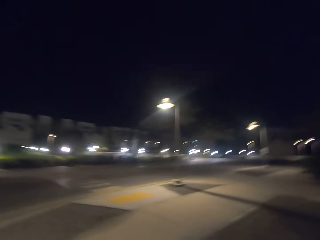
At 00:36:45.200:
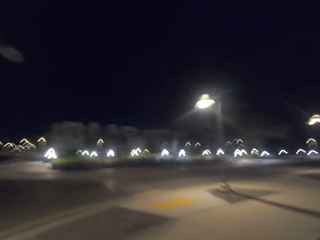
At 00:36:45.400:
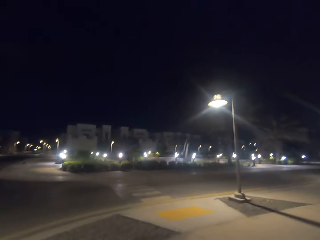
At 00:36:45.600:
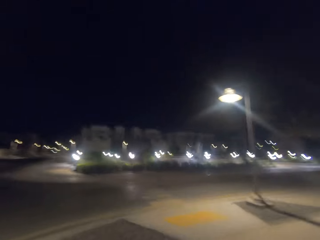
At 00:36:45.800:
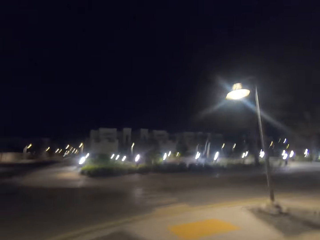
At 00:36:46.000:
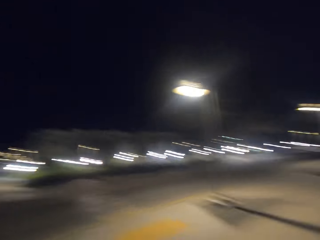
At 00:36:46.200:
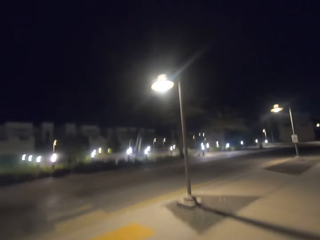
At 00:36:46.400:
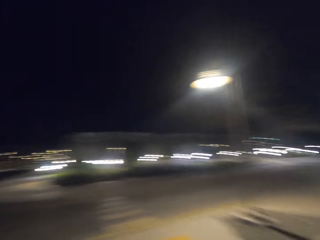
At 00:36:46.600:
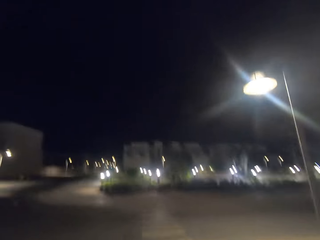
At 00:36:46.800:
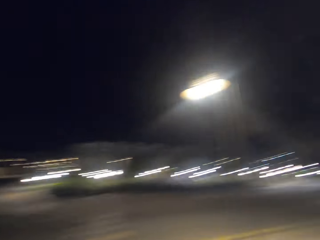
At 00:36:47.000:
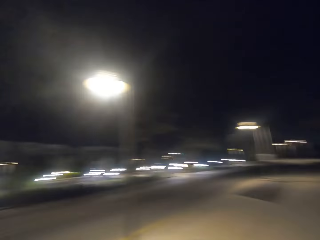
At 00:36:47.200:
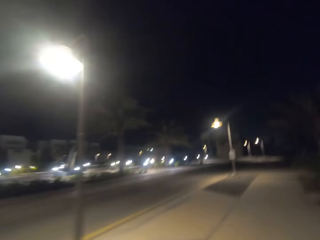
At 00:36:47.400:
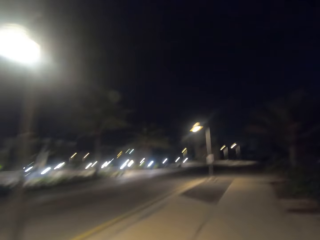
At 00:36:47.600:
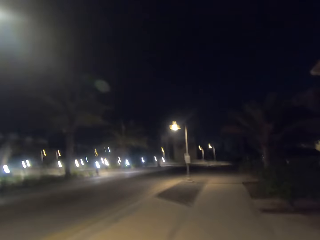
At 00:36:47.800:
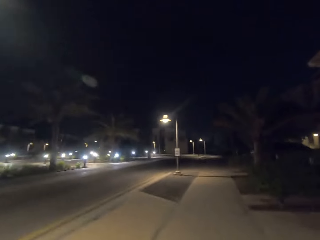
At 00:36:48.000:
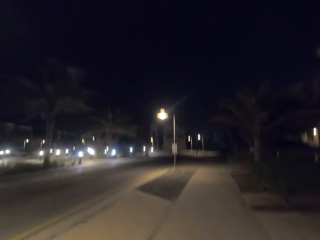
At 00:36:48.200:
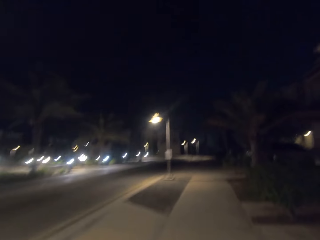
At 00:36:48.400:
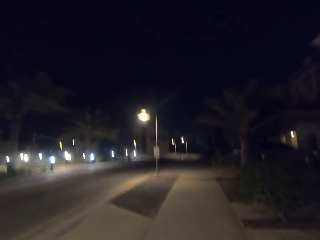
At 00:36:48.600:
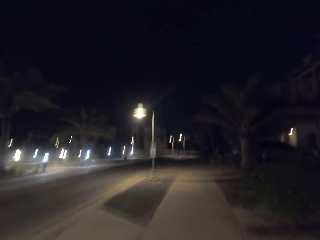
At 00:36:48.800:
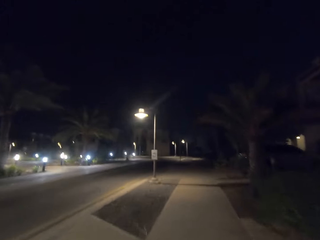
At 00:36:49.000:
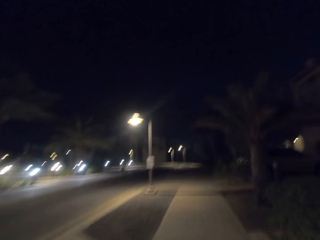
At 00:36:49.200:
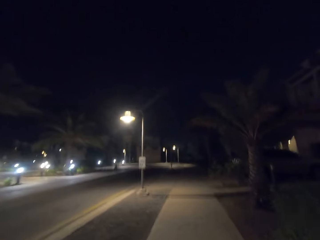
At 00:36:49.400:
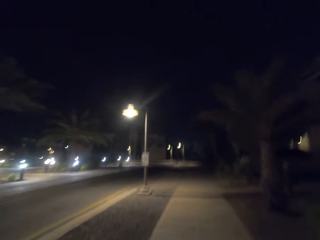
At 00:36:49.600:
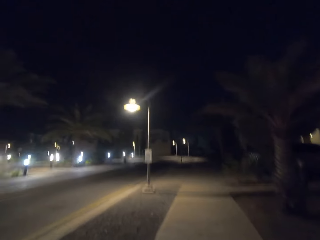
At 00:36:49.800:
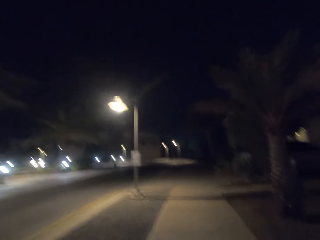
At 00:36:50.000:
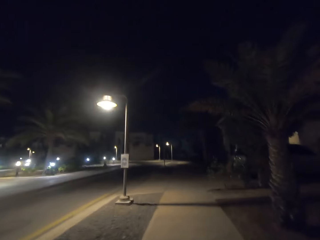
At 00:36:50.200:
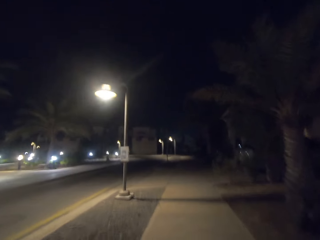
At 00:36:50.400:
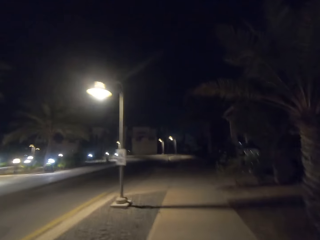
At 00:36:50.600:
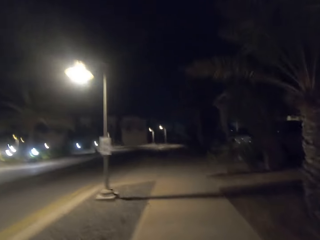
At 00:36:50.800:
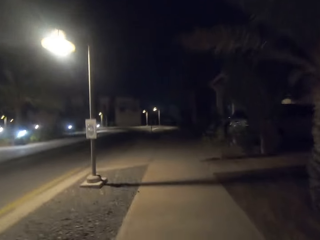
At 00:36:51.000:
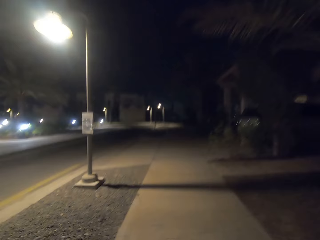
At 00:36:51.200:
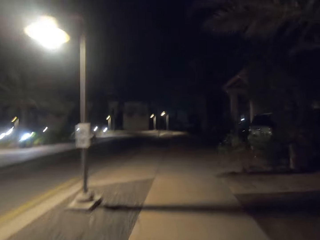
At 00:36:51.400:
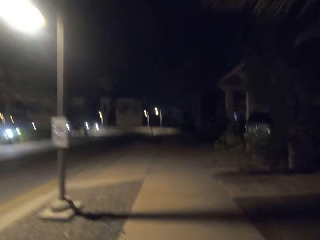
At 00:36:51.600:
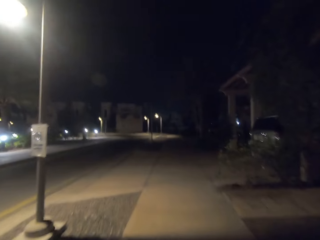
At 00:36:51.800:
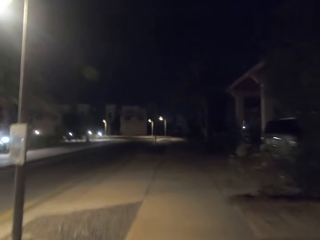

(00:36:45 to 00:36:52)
The camera wearer rides on a pavement.

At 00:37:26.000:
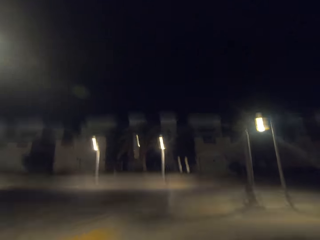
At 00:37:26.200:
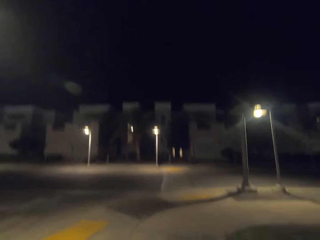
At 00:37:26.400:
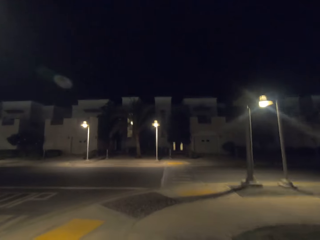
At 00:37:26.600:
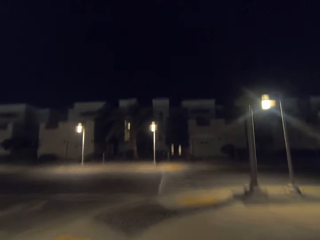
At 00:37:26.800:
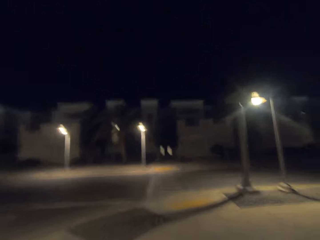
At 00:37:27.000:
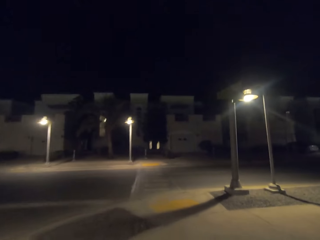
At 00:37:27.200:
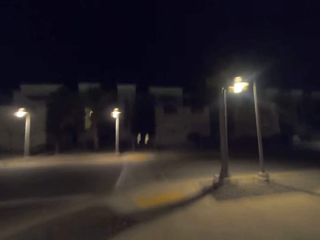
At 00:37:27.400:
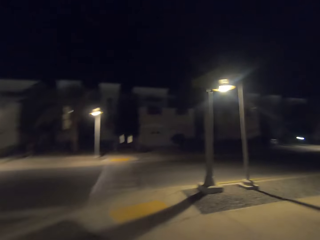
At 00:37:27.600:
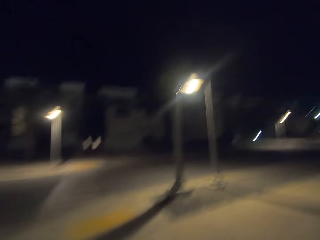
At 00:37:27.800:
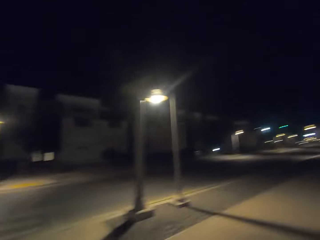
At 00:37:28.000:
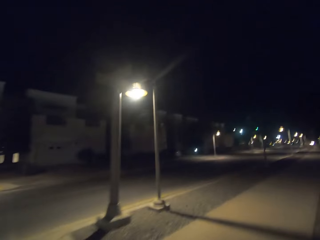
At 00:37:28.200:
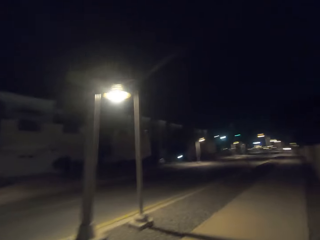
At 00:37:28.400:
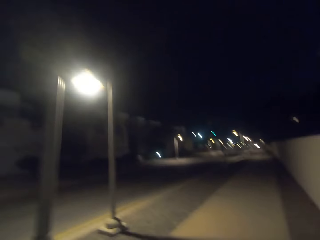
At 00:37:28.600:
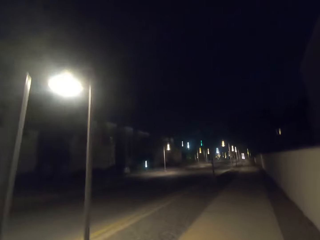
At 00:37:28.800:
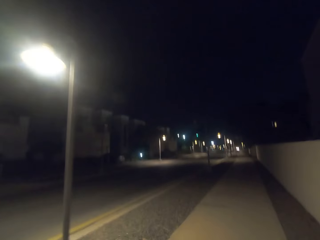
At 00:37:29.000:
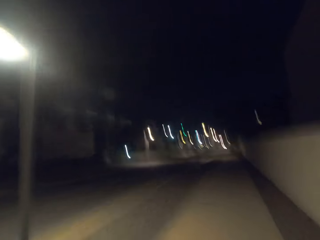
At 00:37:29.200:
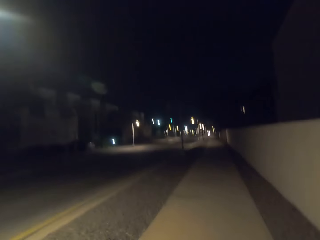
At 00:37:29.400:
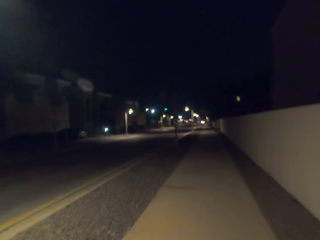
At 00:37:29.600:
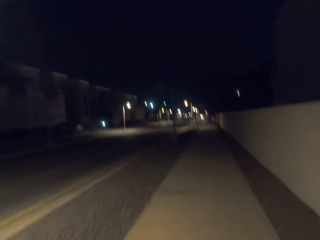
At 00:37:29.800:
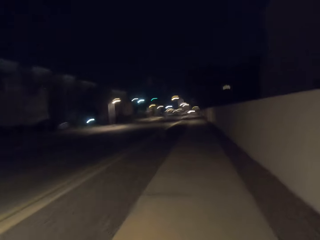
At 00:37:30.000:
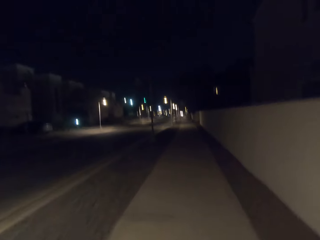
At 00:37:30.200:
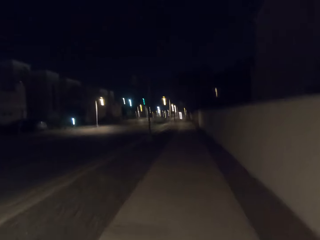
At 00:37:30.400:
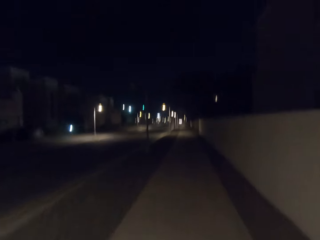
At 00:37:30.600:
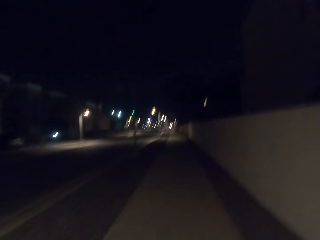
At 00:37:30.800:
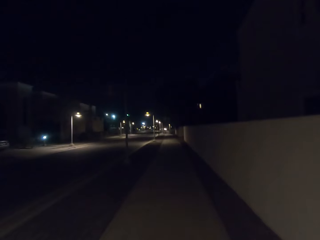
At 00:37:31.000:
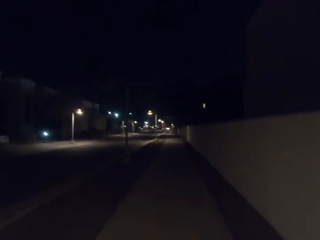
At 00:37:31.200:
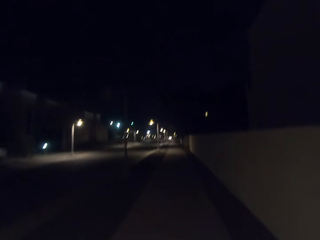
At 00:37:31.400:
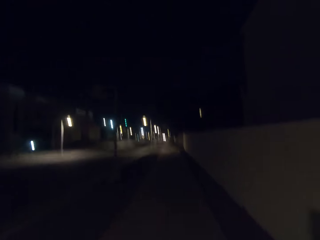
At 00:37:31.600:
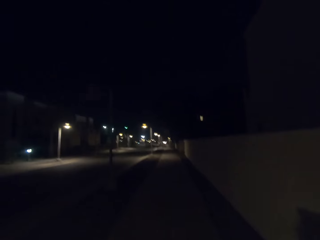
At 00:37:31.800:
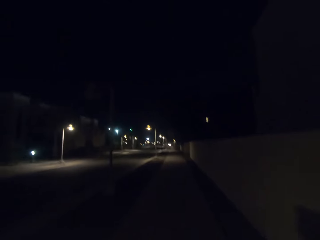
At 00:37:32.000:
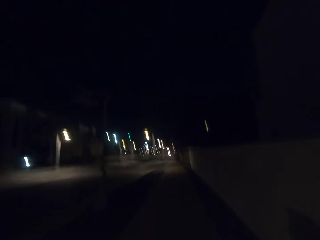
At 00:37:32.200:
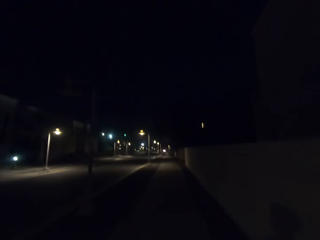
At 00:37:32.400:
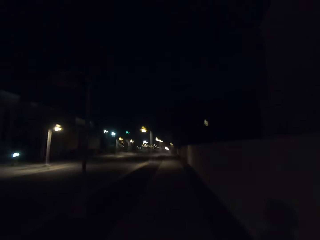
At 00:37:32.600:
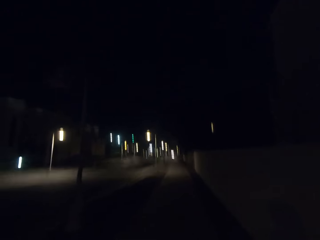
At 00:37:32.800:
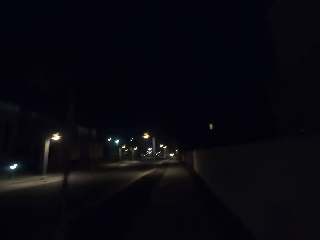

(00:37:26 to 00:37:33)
The camera wearer negotiates the corner.

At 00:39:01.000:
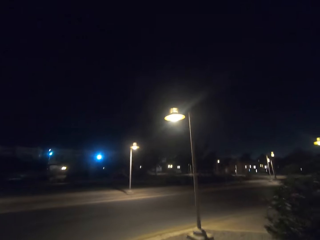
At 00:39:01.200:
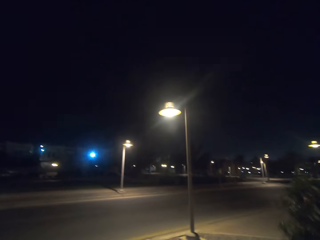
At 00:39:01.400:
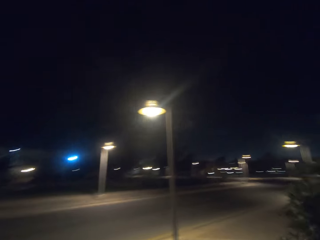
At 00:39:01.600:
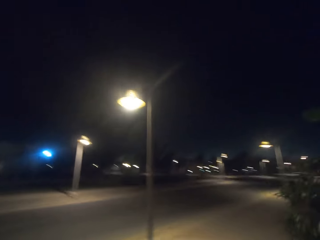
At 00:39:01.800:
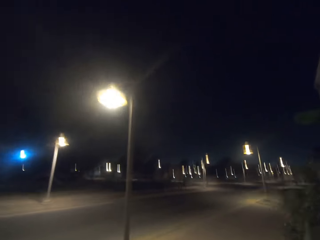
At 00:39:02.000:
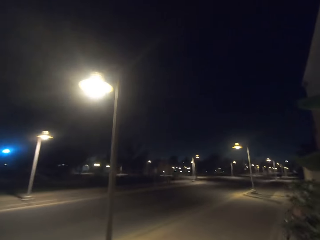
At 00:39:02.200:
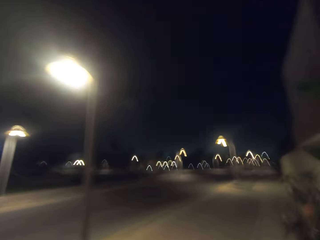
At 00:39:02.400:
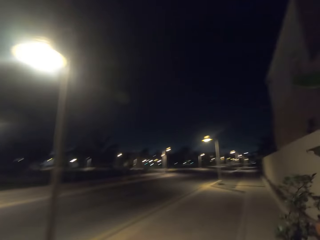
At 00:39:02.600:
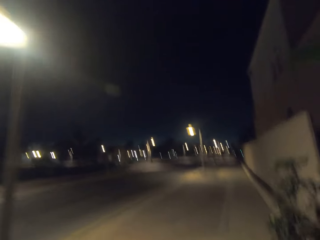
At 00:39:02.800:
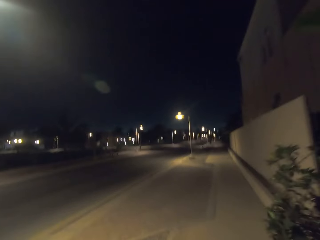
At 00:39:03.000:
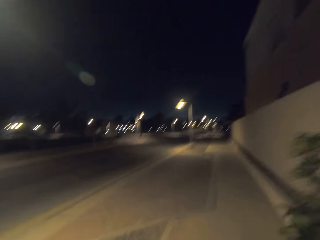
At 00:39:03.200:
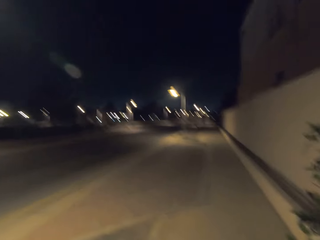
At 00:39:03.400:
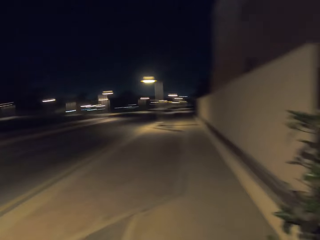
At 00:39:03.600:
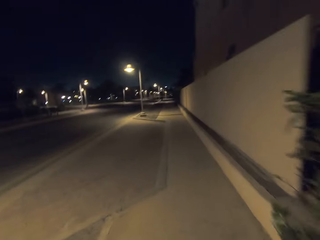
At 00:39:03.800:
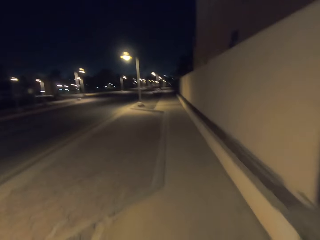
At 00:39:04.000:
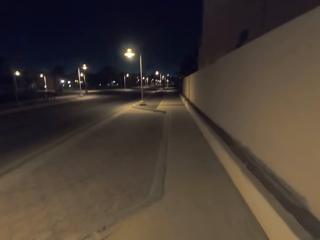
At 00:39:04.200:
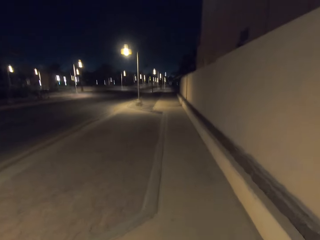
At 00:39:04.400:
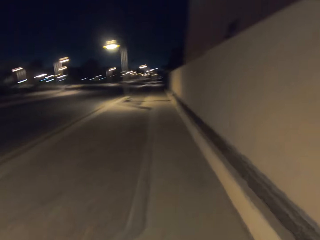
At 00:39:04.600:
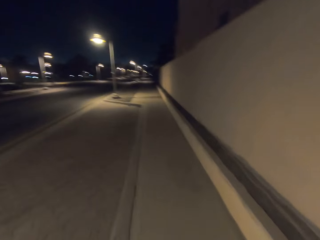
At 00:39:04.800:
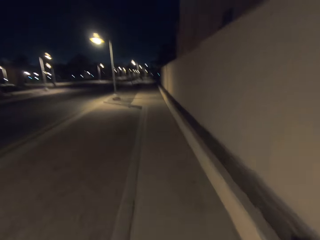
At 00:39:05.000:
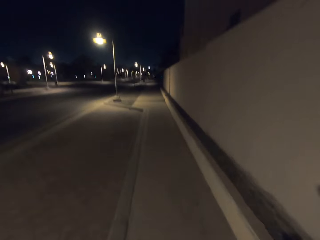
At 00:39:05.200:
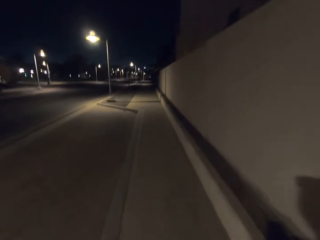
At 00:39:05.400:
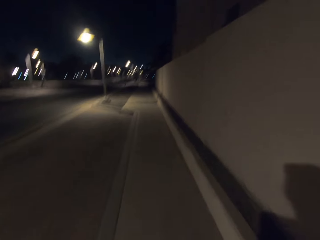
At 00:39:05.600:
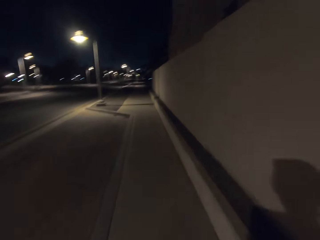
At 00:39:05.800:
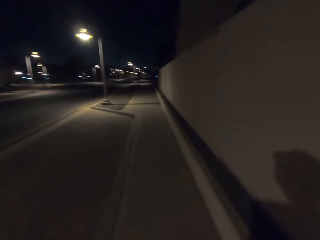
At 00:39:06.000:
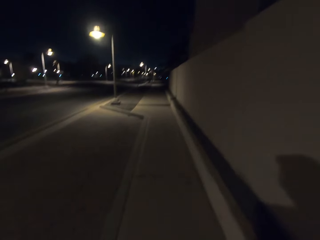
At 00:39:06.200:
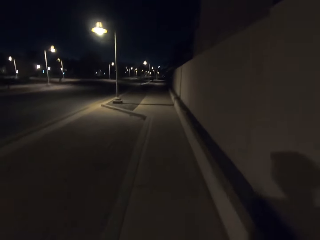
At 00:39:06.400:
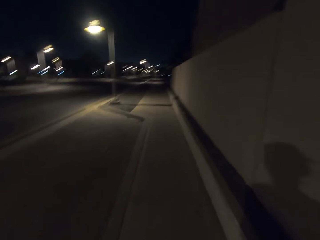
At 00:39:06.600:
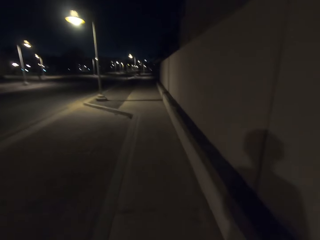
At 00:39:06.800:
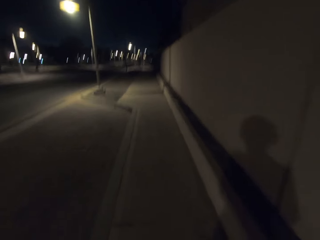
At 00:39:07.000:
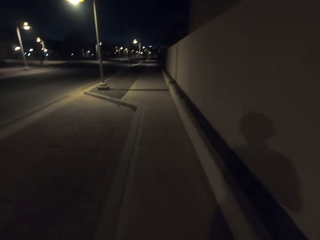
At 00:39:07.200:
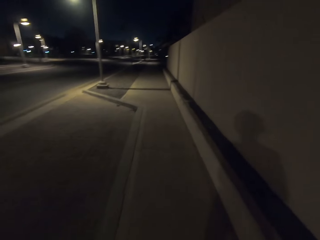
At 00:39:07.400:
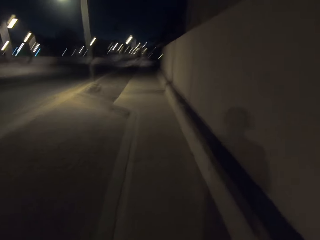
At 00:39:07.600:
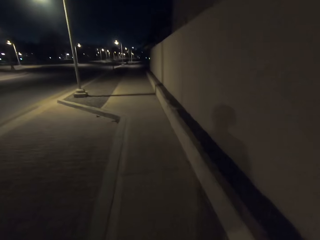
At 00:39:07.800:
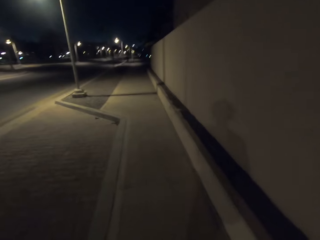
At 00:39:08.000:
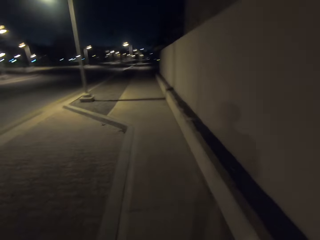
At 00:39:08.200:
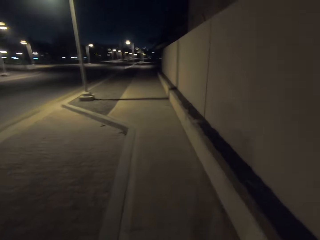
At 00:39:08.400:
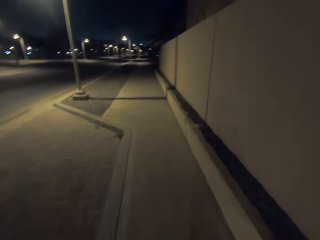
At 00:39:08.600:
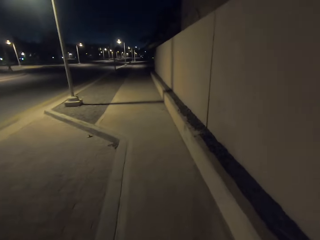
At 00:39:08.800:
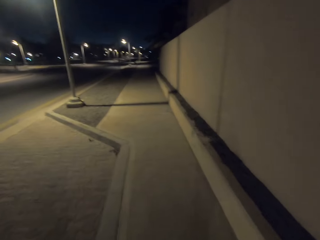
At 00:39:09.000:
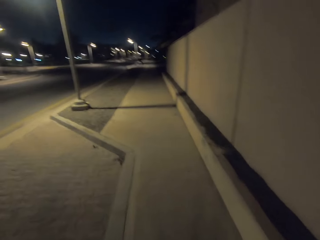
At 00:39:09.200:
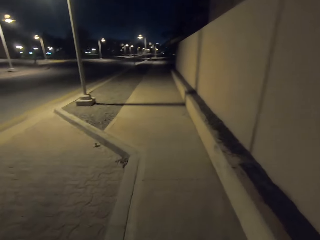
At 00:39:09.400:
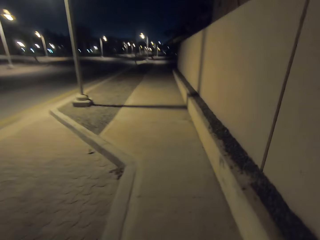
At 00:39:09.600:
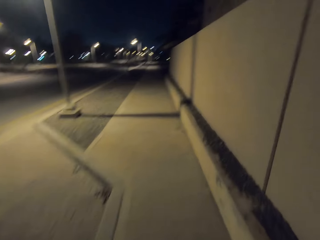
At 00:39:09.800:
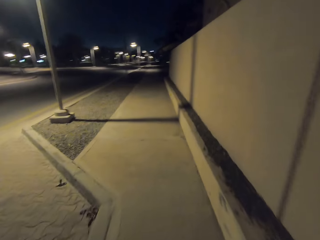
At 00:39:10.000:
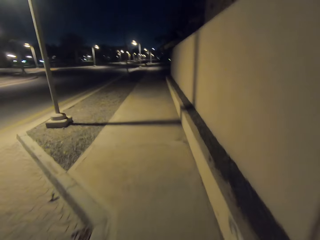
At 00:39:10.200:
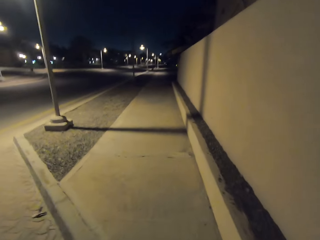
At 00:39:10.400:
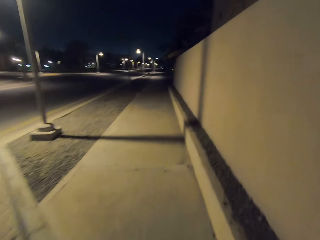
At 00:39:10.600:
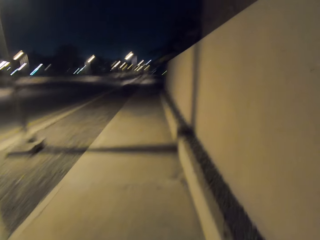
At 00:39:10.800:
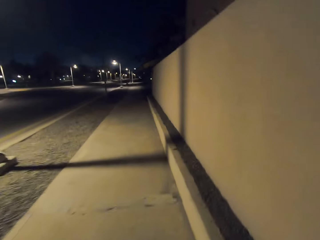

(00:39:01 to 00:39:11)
The camera wearer takes a turn. They ride on a pavement.
